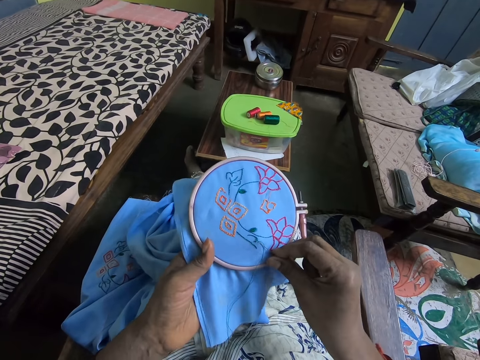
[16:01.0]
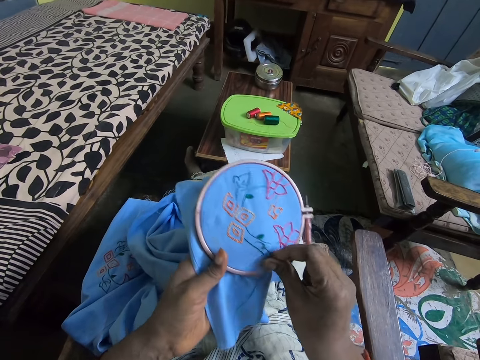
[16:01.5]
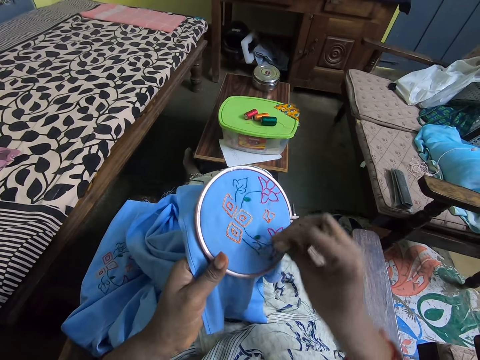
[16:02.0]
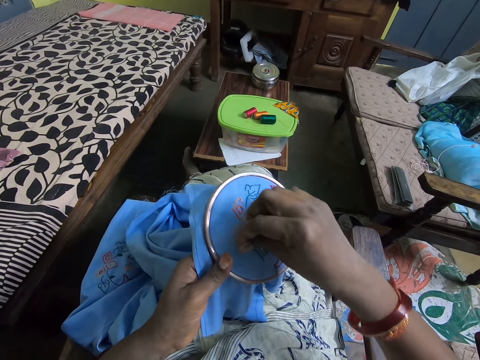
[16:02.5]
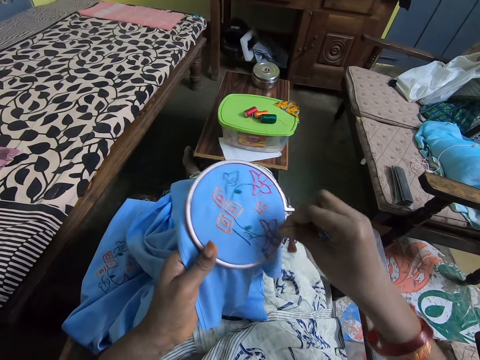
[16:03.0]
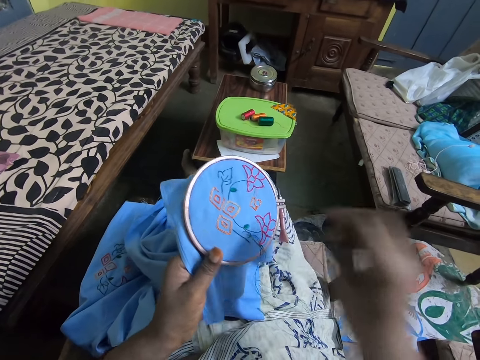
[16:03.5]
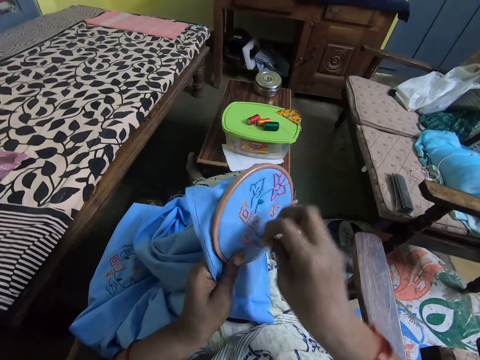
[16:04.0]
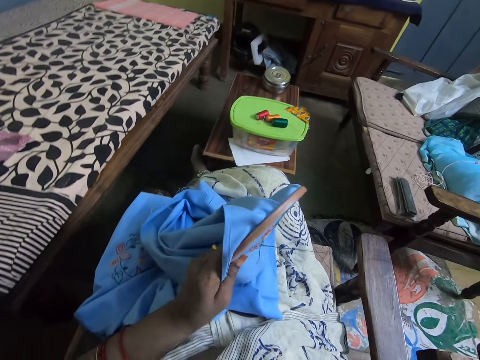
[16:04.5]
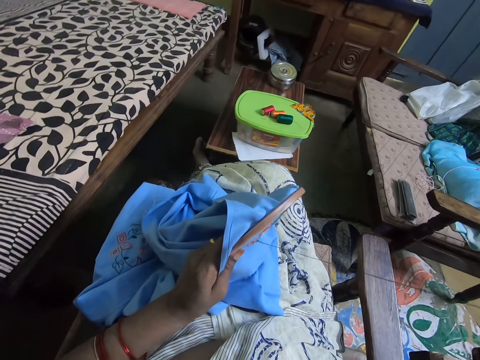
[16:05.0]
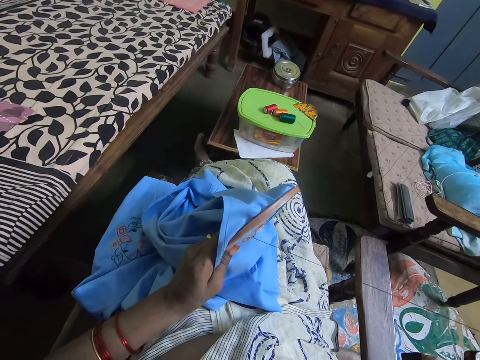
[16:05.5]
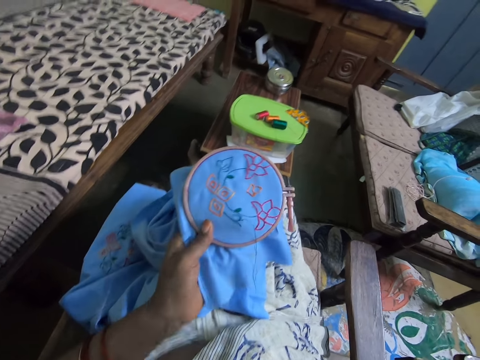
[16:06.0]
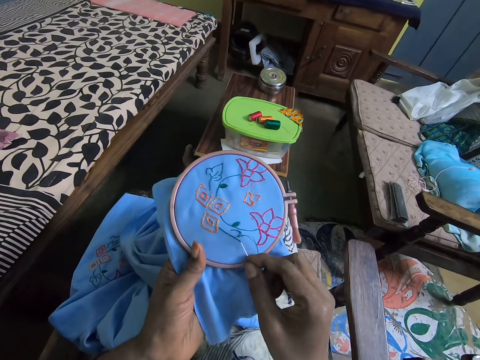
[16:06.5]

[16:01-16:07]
The camera wearer embroiders the cloth.

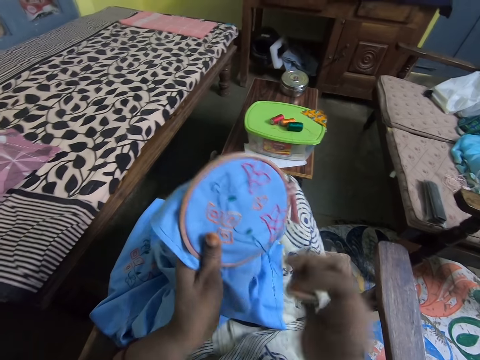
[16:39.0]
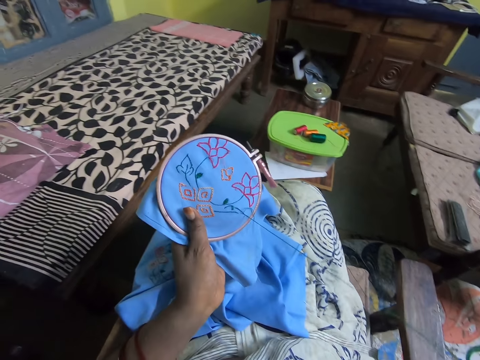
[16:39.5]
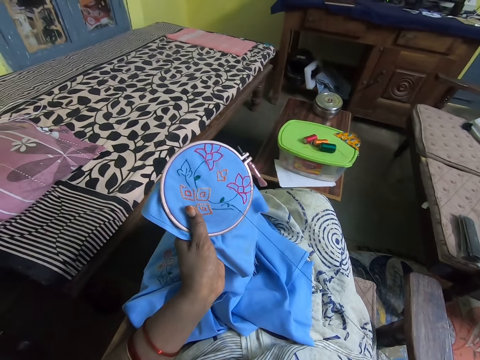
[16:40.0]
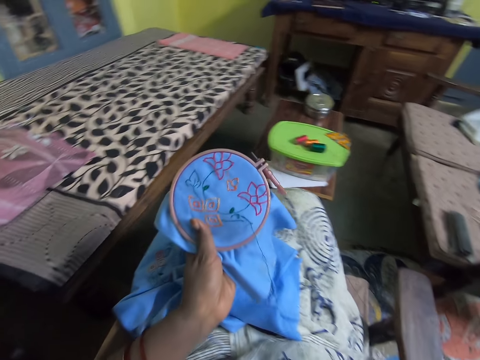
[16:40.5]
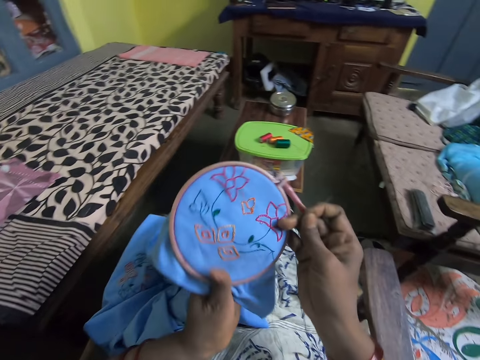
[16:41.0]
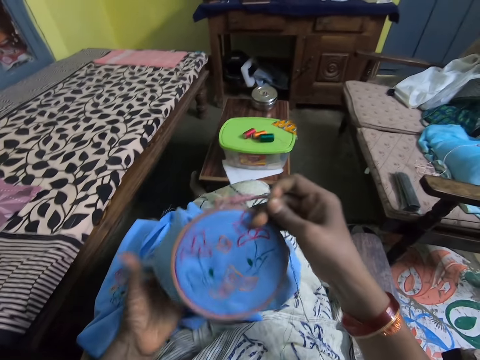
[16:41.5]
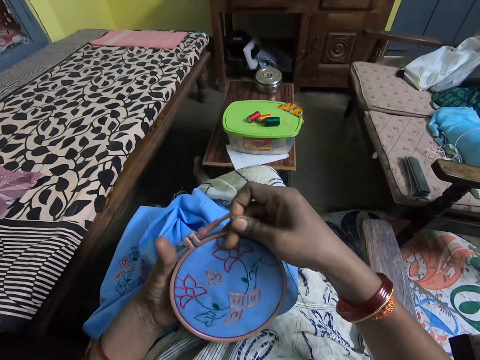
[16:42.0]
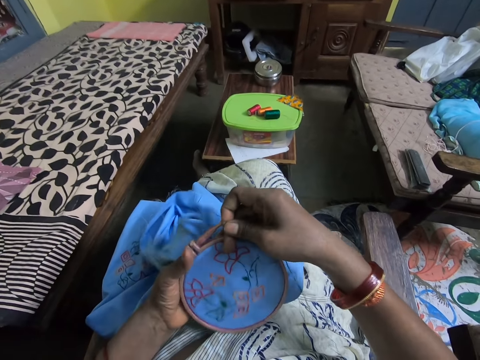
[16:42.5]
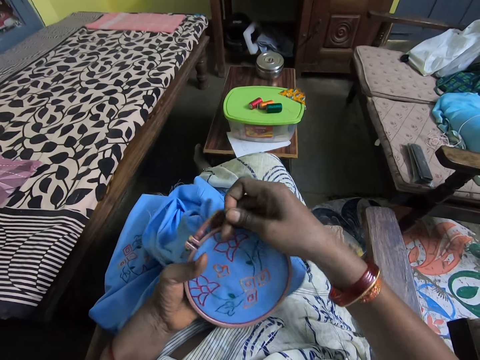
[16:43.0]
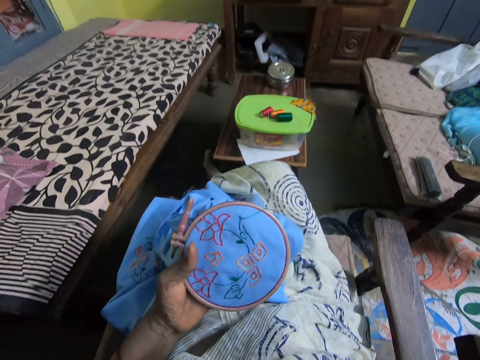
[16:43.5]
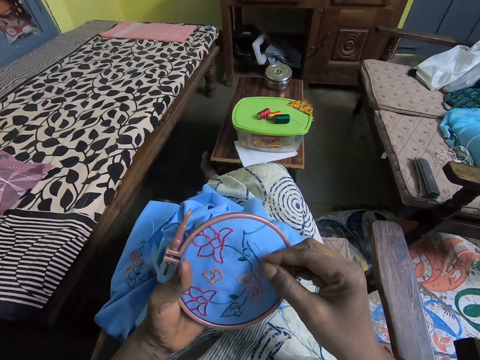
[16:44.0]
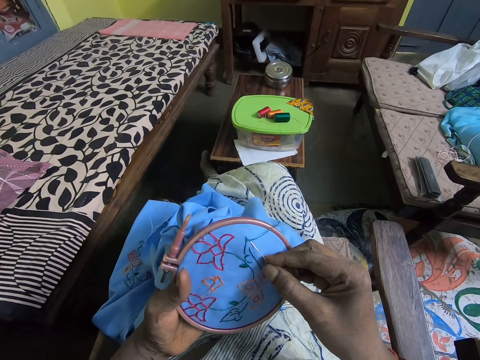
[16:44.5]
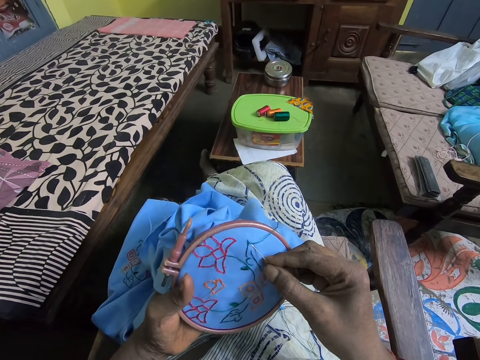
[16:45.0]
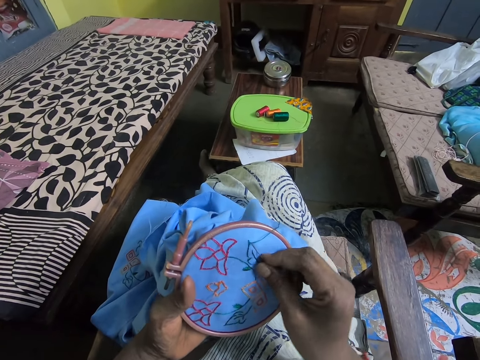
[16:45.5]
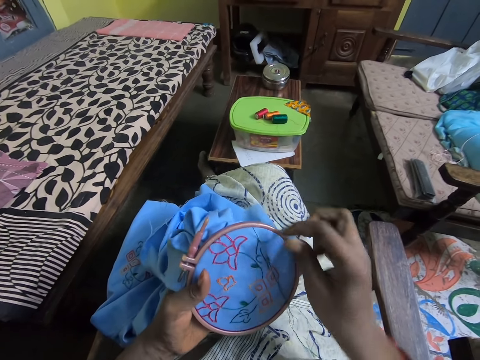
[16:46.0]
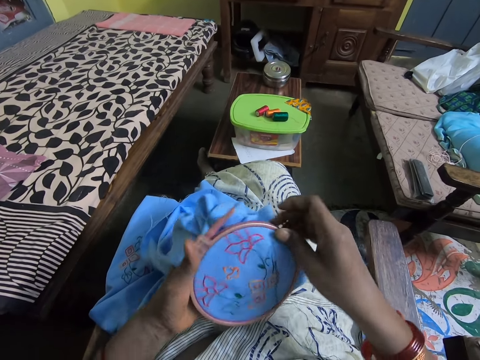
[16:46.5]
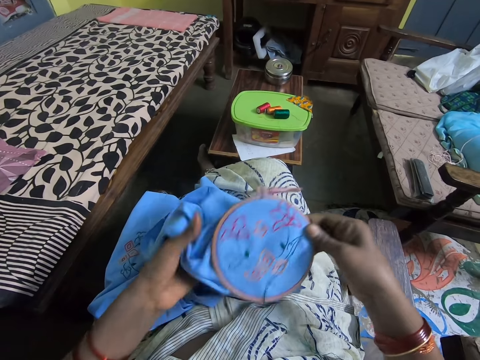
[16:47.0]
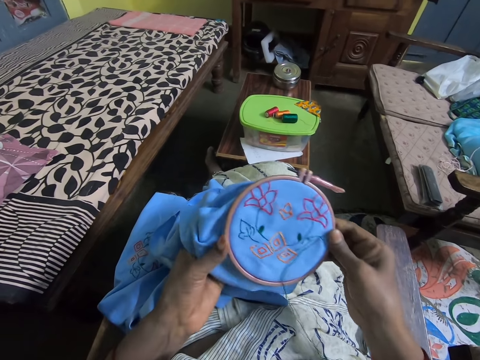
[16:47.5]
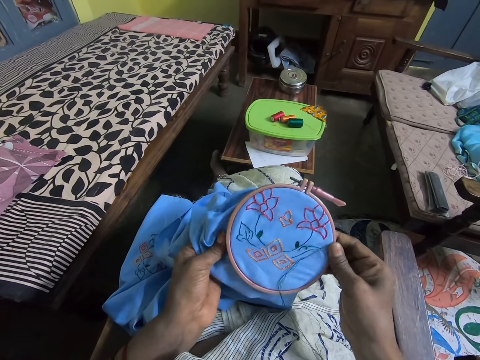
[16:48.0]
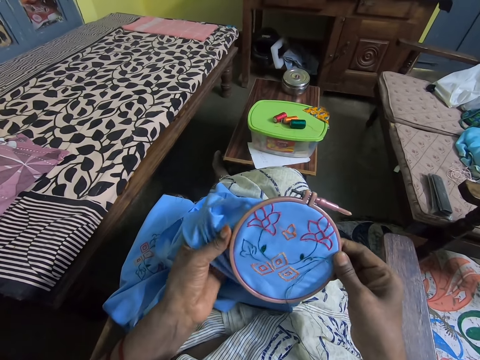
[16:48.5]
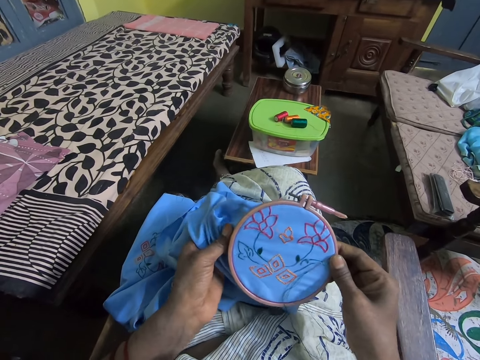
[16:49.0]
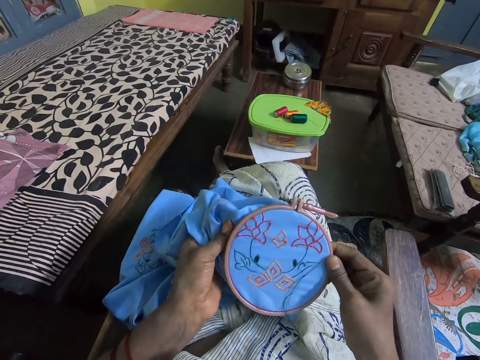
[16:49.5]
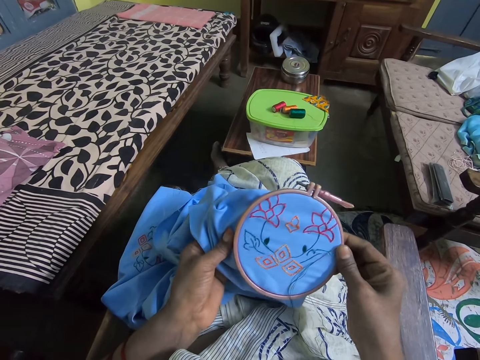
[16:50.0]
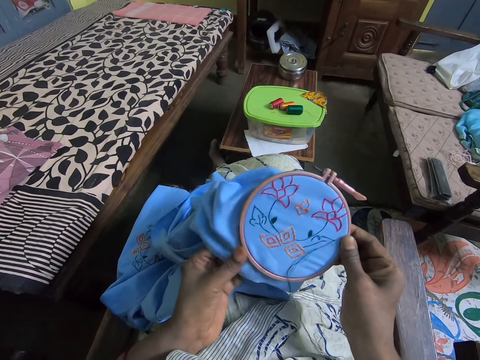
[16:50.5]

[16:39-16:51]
The camera wearer turns the embroidery ring. They embroider the cloth.

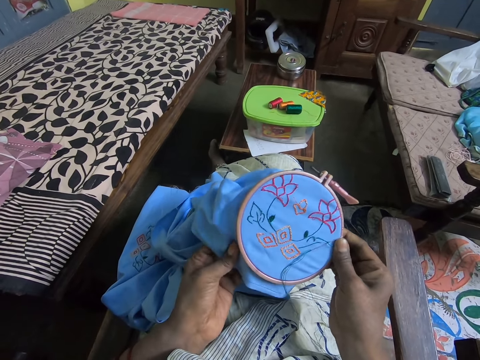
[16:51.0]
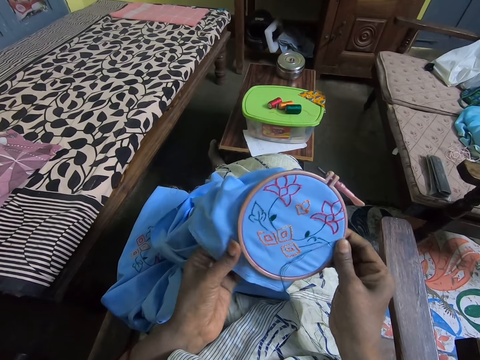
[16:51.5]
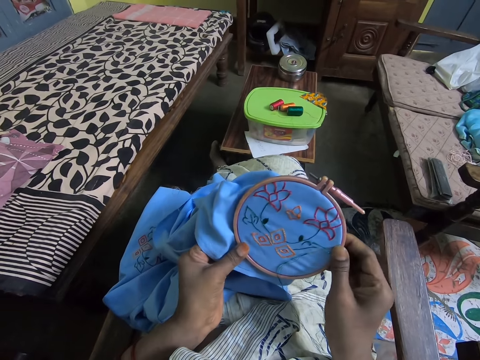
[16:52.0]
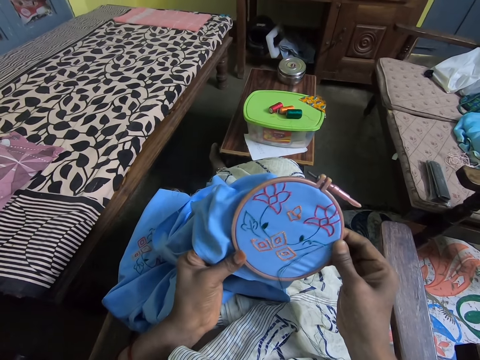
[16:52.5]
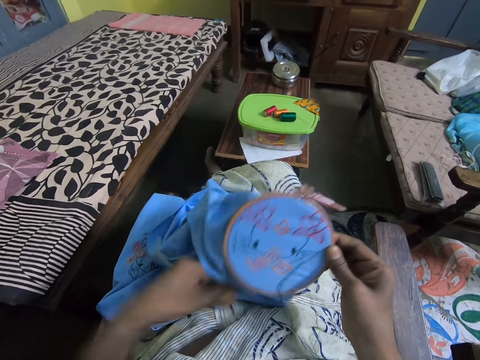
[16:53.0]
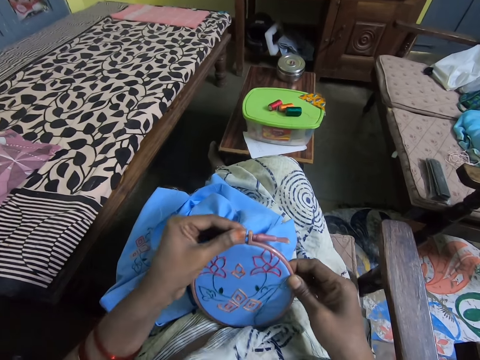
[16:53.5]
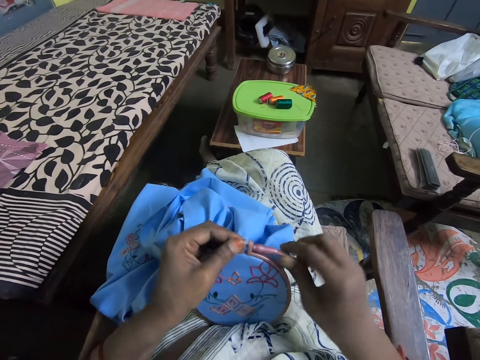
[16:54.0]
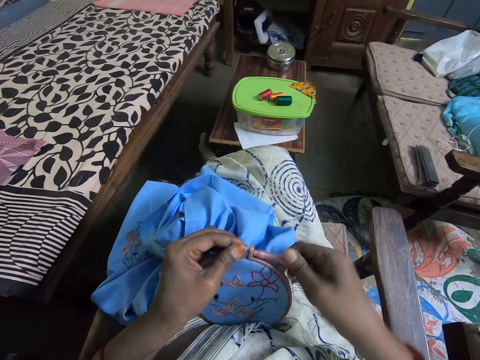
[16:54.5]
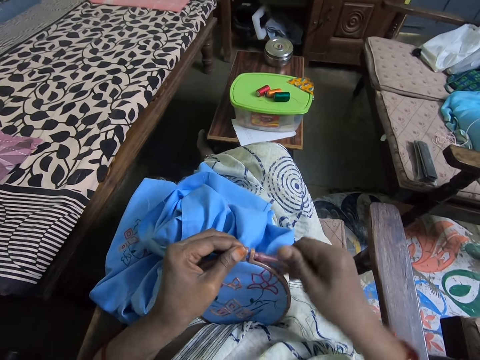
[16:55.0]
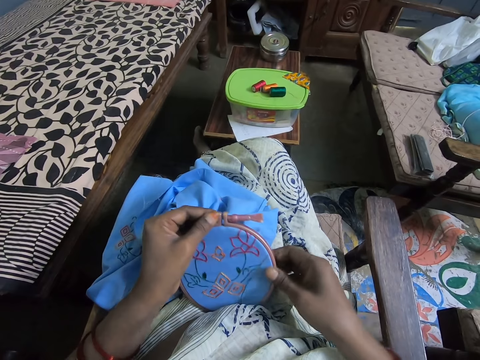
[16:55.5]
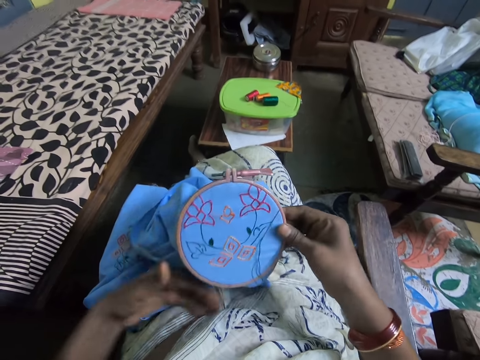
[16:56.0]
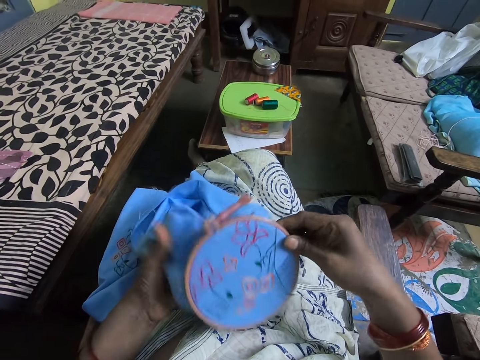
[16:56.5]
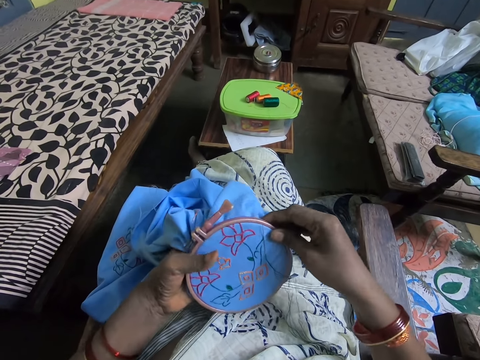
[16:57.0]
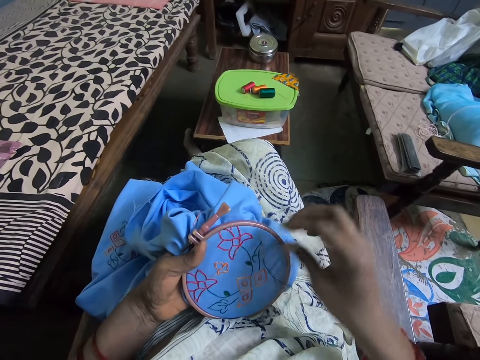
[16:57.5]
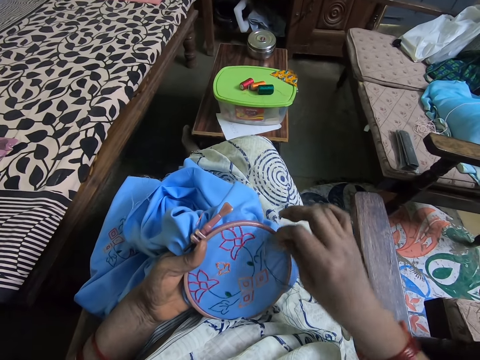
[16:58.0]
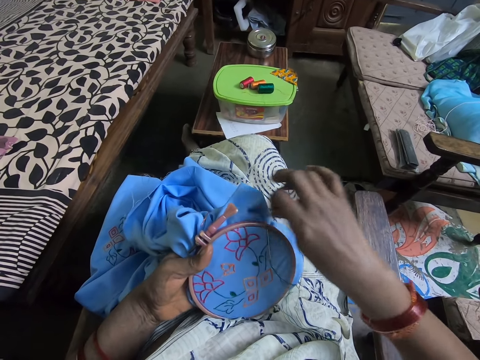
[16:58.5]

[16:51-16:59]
The camera wearer tightens the embroidery ring. They embroider the cloth.
